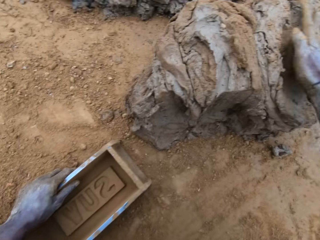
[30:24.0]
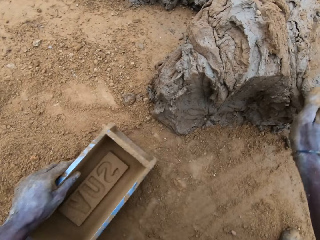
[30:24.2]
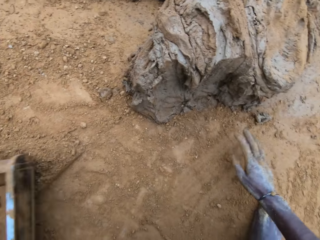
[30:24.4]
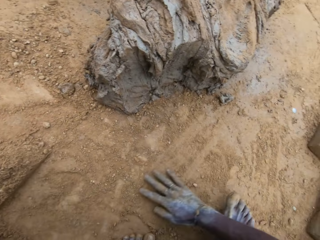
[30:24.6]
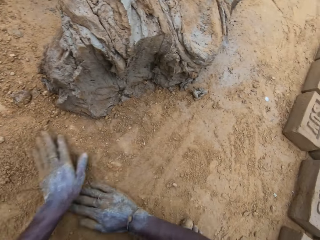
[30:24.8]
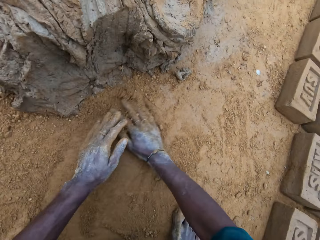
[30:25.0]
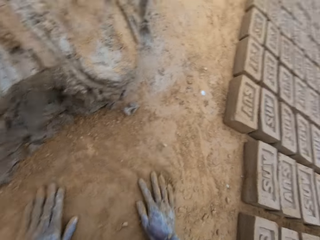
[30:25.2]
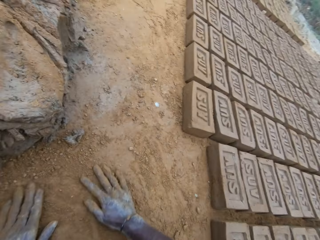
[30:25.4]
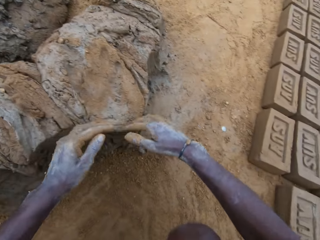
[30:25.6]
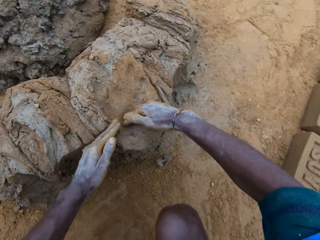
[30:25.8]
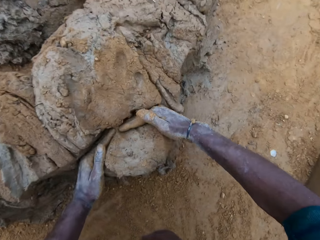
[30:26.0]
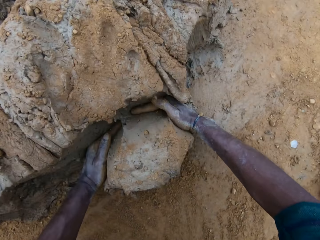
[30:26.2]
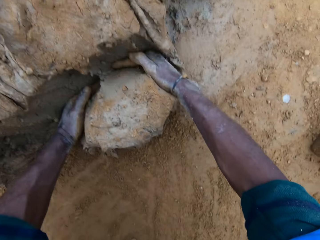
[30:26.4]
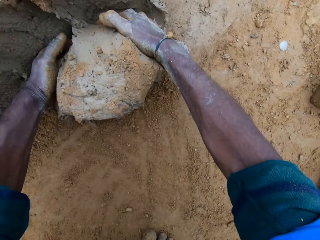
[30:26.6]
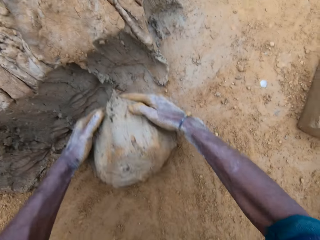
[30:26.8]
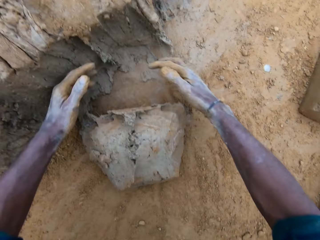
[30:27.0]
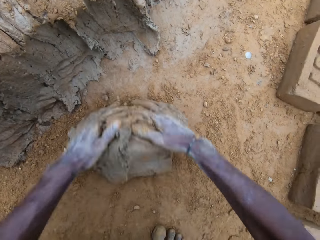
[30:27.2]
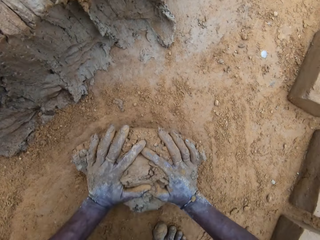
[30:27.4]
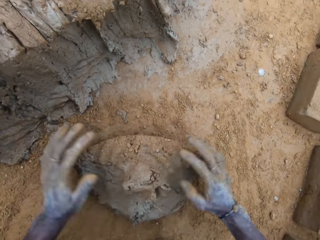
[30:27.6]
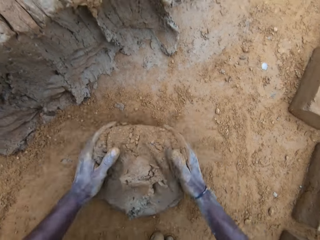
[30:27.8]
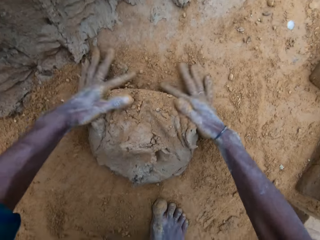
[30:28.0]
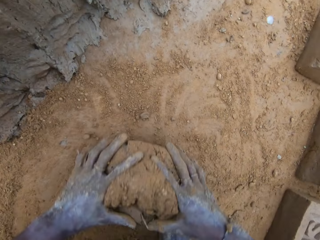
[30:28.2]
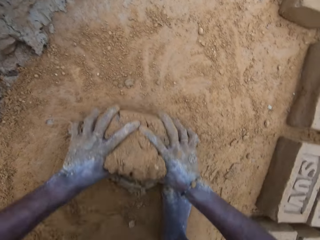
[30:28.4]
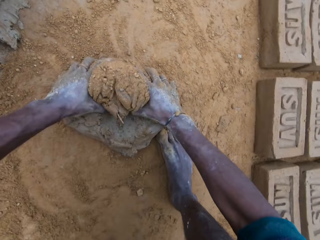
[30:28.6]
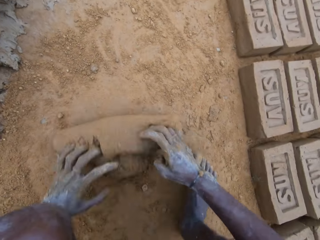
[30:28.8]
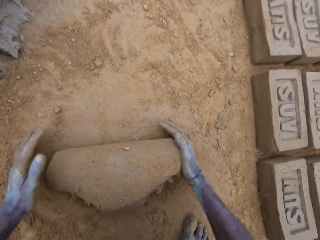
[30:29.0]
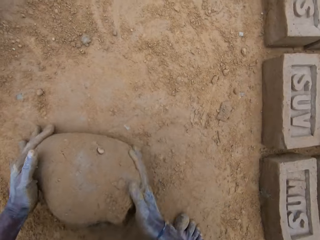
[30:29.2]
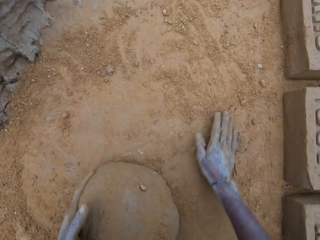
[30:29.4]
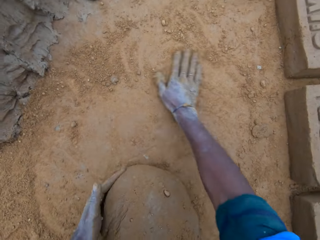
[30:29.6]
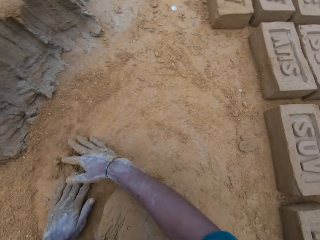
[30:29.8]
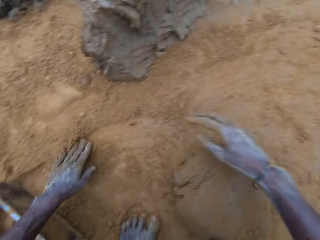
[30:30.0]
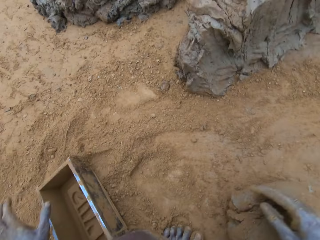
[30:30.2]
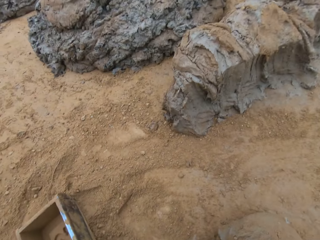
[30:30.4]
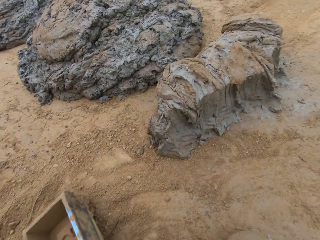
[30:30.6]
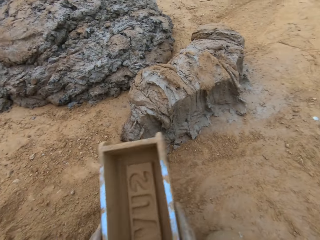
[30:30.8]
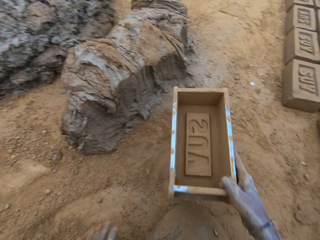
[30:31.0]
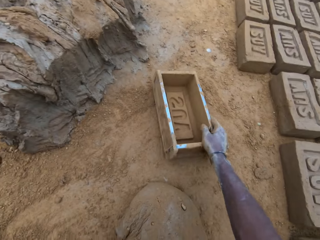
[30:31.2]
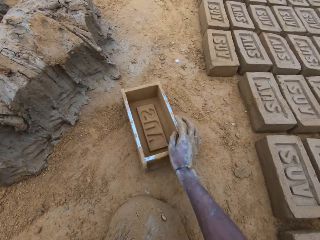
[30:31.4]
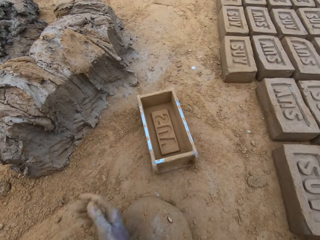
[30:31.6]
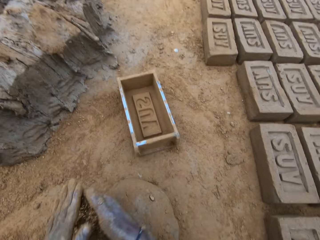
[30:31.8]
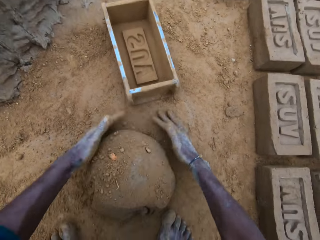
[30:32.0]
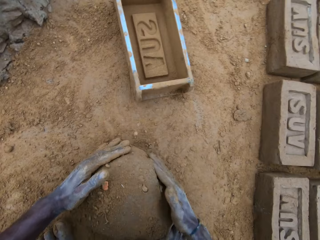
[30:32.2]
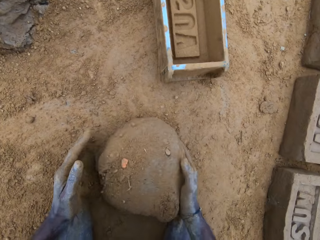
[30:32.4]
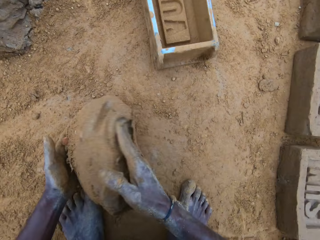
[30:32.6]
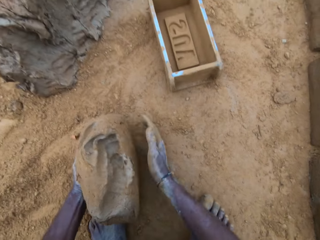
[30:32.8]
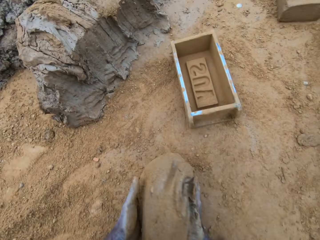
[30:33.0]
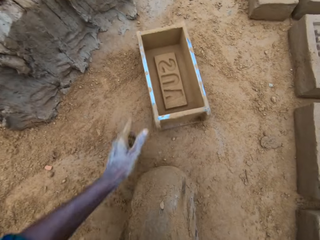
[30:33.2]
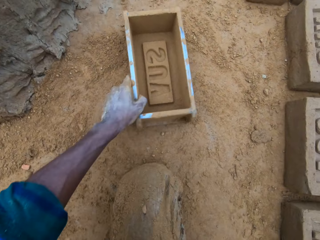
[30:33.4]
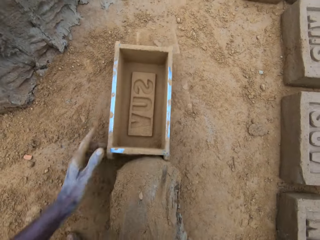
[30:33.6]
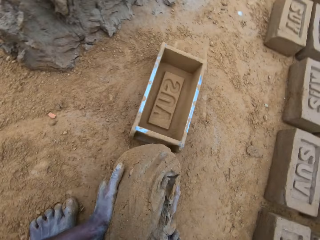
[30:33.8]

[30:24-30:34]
The camera wearer throws the mud or mortar with the other mud. He holds the brick mould. He rubs the soil on the ground. He rubs his hand on the ground. He scoops the mud. He cuts the mortar with his hand. He rubs the mud with the soil. He mixes the mortar with sand on the ground. He rubs his hand on the ground. He holds the brick mould. He places the brick mould on the ground. He holds the mud. He holds the brick mould.

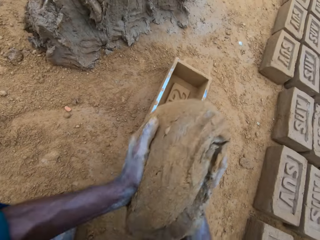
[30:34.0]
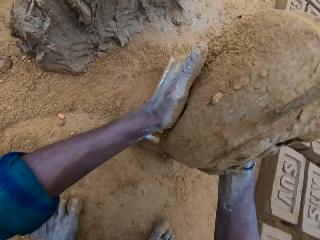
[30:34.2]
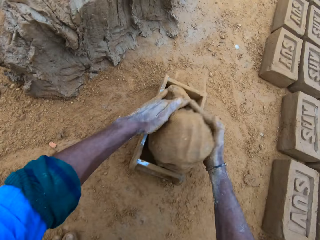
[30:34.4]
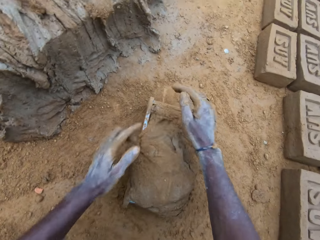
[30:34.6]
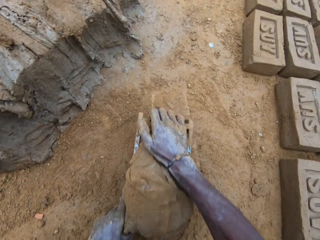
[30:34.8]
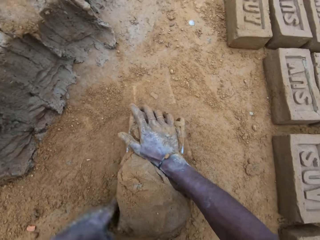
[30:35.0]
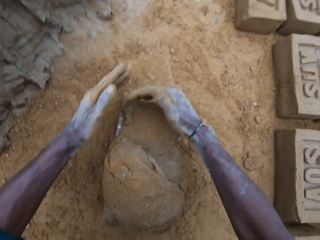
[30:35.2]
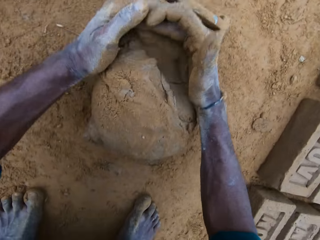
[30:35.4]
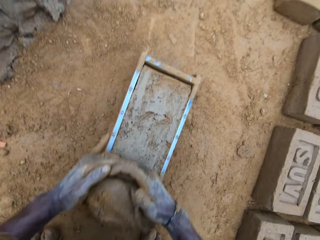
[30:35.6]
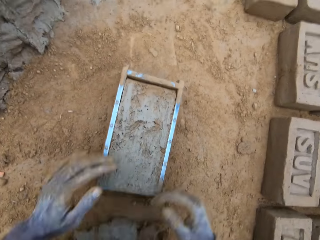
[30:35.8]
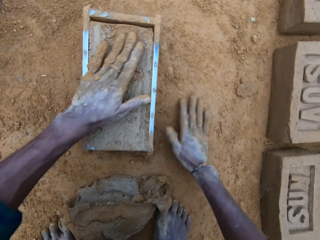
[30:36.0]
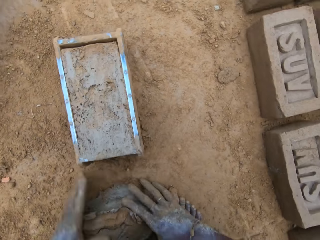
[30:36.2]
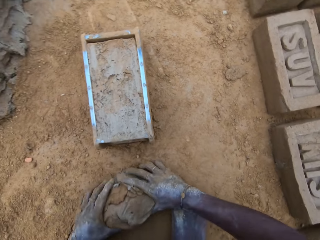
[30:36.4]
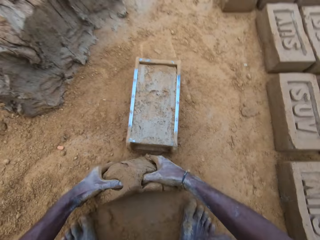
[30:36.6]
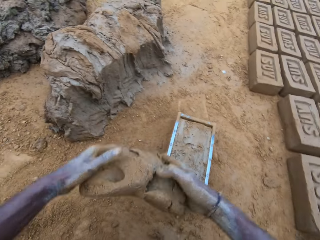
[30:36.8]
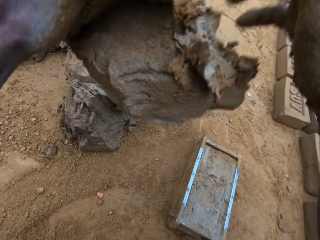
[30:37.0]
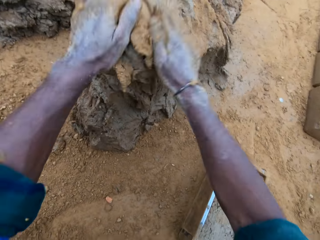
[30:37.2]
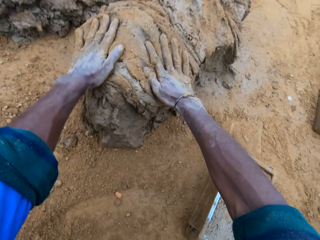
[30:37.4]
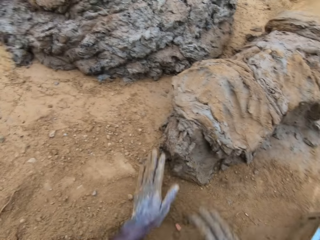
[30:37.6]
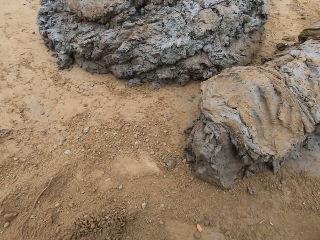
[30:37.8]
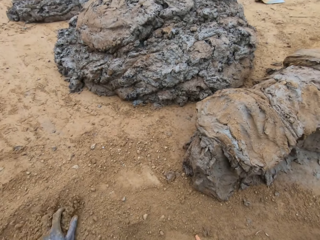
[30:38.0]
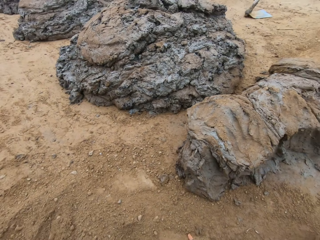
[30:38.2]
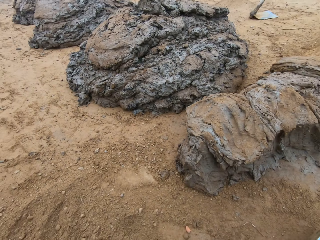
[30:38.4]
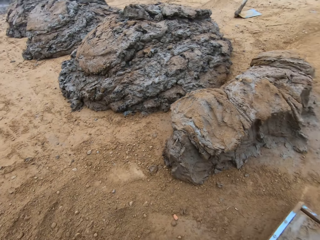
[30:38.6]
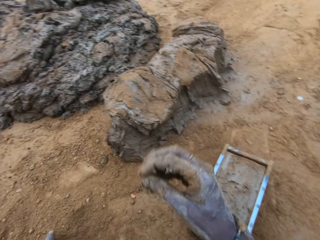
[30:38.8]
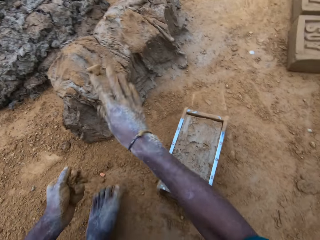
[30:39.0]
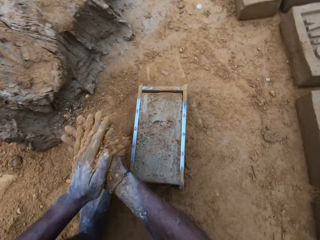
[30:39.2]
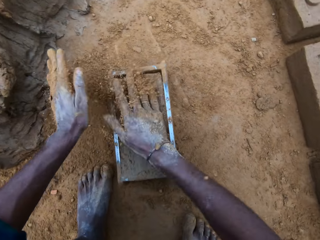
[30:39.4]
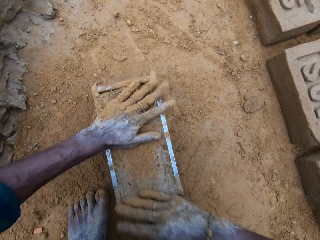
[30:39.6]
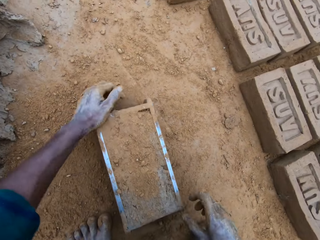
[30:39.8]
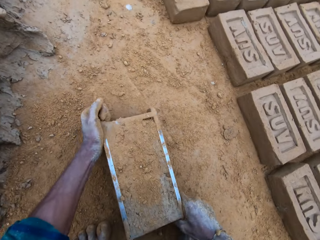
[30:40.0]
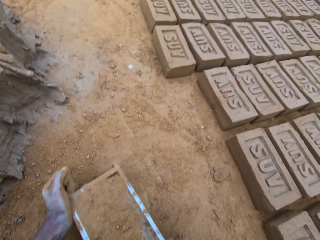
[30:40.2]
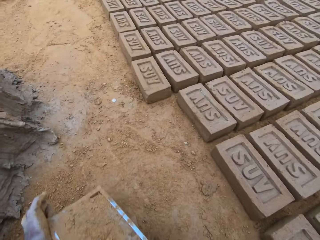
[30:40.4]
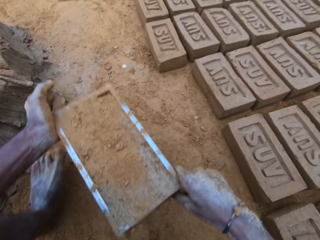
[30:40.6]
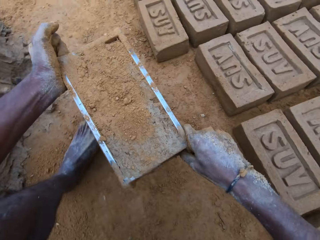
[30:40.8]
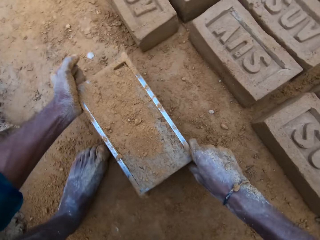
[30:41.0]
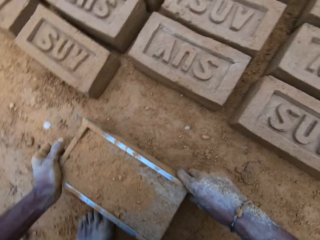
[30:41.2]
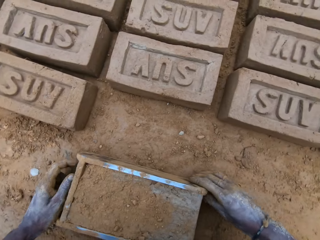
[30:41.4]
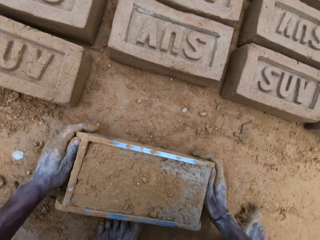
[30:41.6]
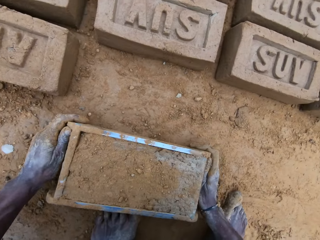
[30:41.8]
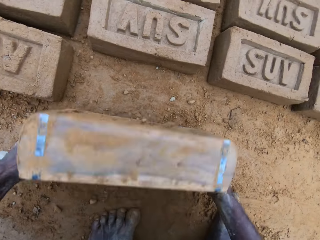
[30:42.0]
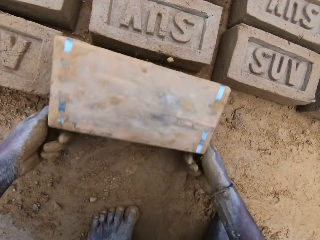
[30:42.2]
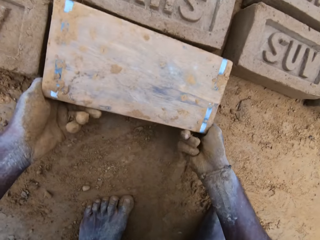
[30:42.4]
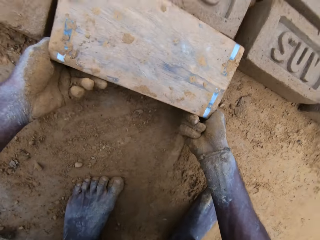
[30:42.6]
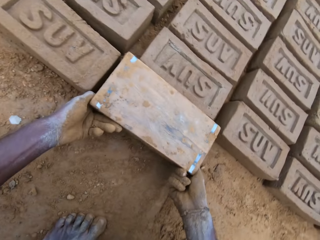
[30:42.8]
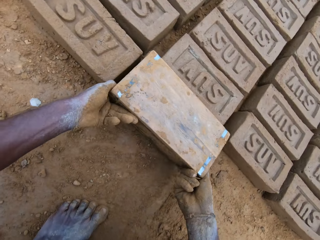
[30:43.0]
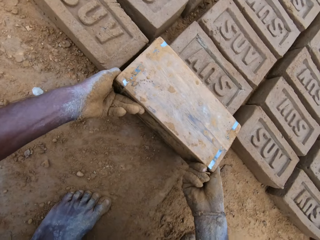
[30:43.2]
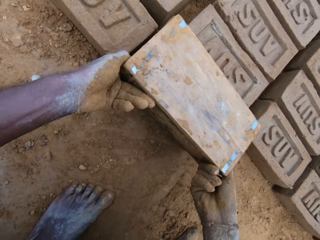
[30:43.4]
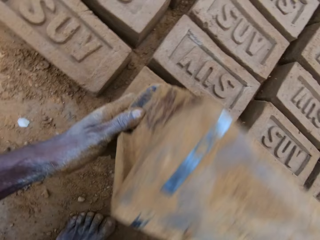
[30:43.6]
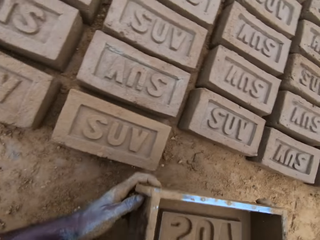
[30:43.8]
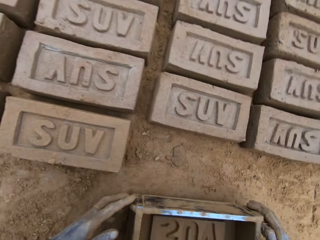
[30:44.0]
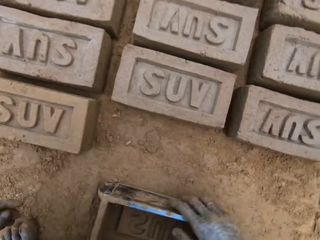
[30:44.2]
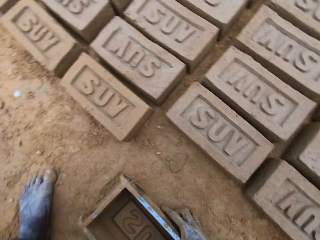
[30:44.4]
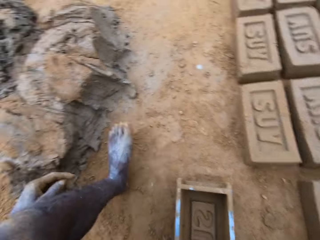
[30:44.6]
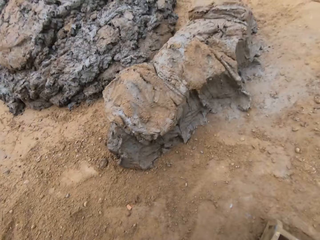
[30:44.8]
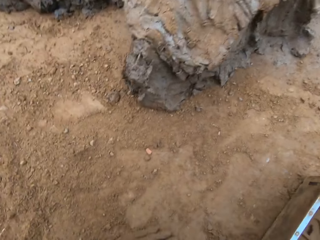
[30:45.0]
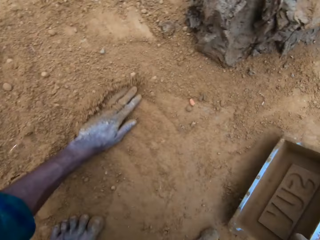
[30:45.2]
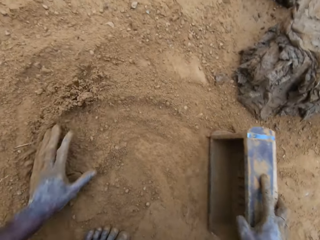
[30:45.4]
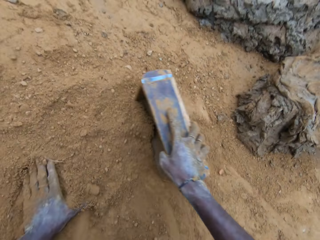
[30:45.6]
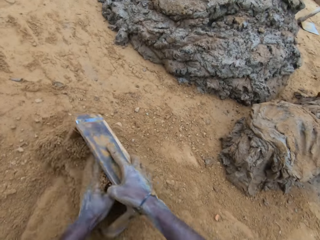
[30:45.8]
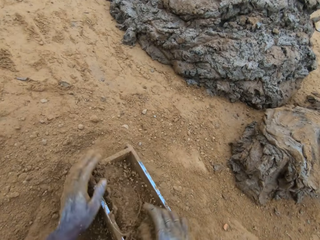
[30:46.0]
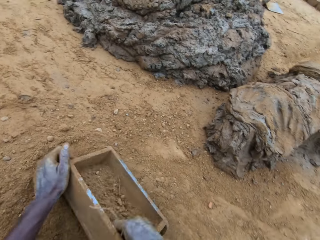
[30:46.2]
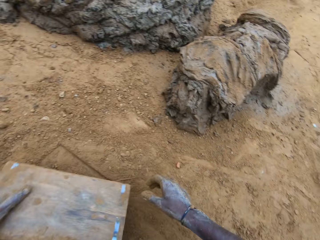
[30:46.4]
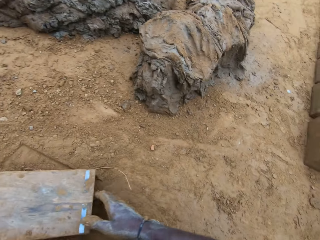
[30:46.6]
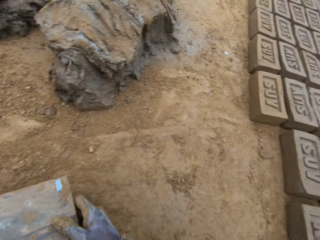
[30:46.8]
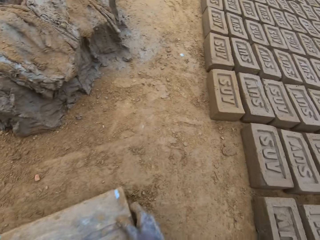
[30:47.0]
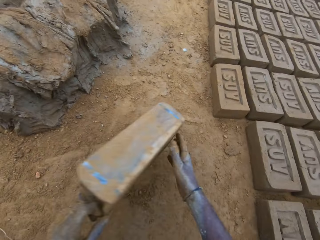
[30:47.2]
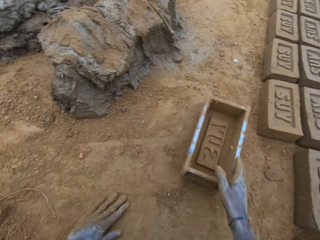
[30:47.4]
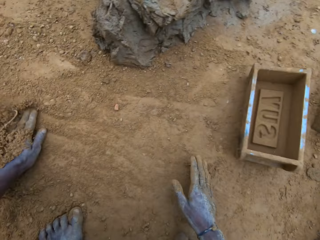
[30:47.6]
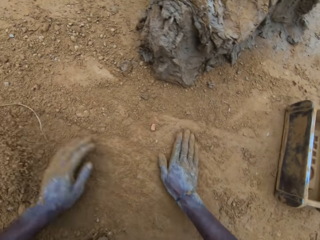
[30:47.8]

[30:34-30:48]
The camera wearer places the mud or mortar in the brick mould or block mold. He scoops the excess mud. He cuts out of the mortar. He rubs the scooped mud with the soil. He throws the mud in the other mud. He looks around the mud. He pours the soil in the brick mould. He holds the brick mould. He carries the block mold. He carries the block mold again. He turns the block mold upside down. He pours the mud on the ground. He holds the brick mould. He places the brick mould on the ground. He rubs his hand on the soil. He puts the soil in the brick mould. He pours the soil from the brick mould.
